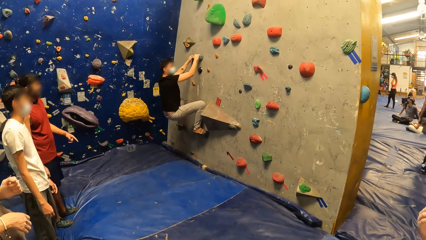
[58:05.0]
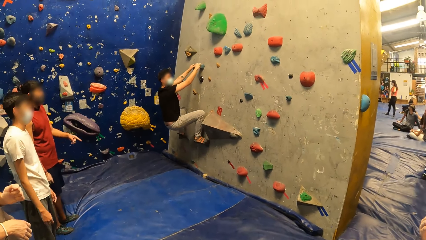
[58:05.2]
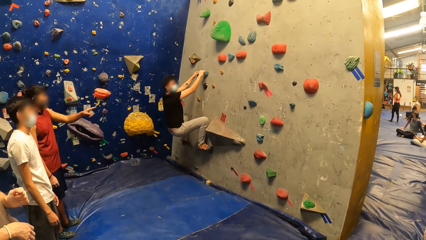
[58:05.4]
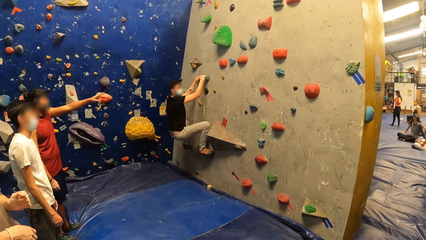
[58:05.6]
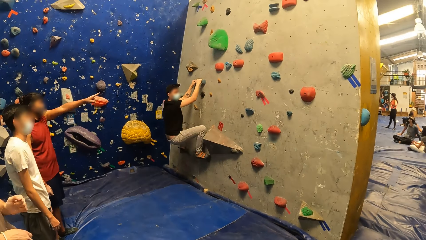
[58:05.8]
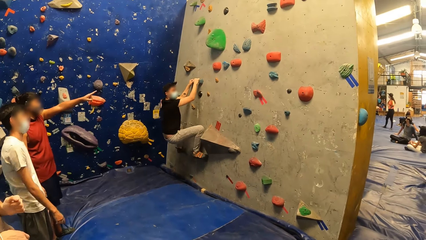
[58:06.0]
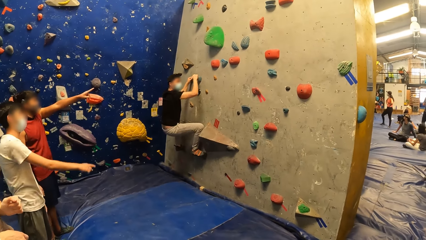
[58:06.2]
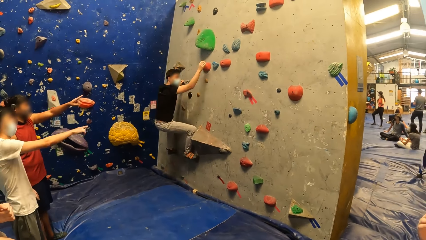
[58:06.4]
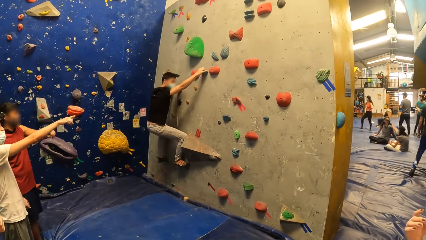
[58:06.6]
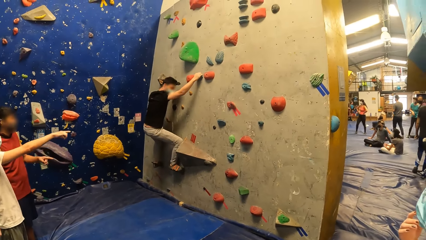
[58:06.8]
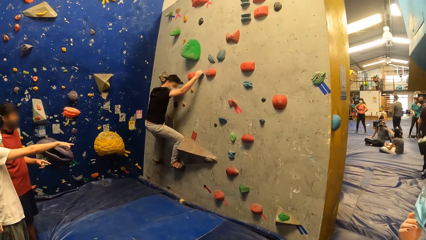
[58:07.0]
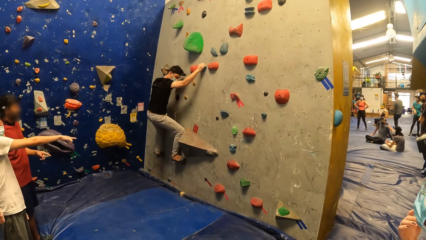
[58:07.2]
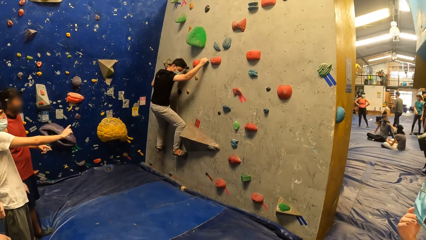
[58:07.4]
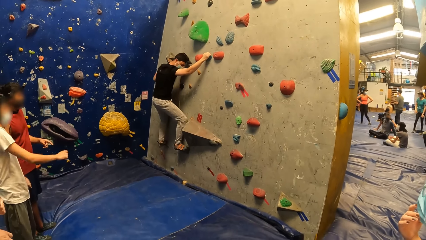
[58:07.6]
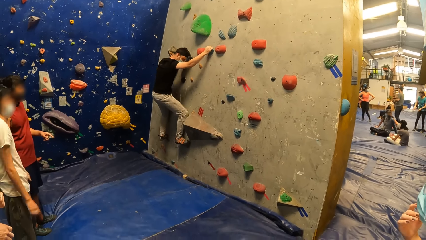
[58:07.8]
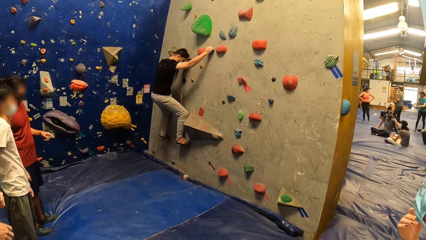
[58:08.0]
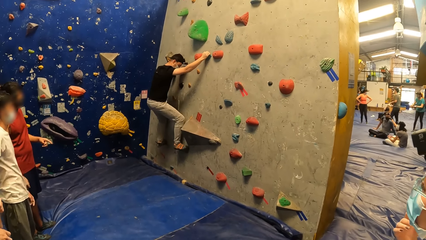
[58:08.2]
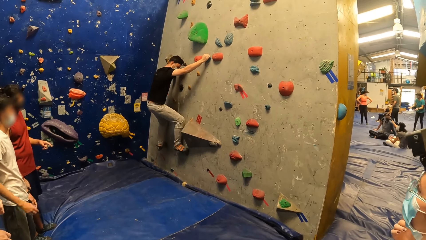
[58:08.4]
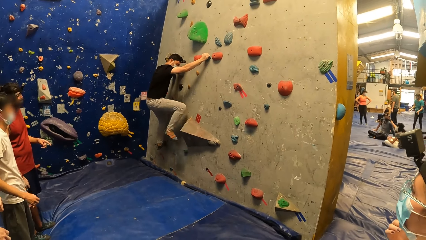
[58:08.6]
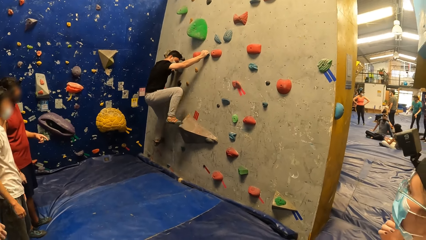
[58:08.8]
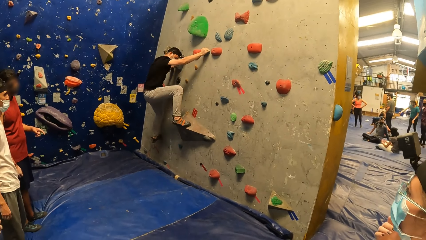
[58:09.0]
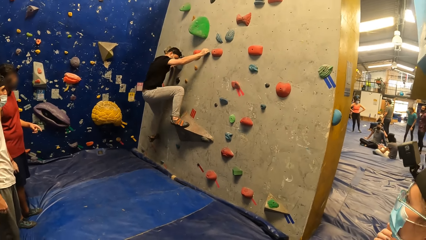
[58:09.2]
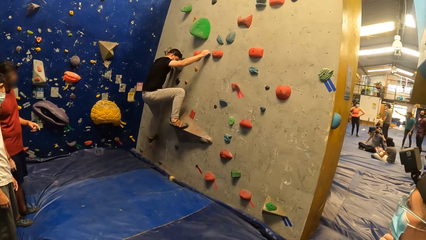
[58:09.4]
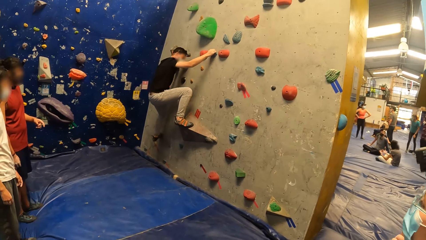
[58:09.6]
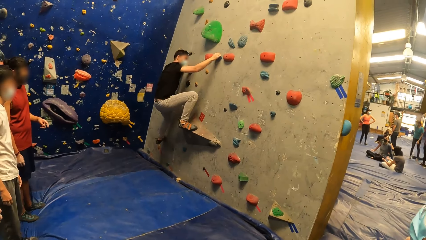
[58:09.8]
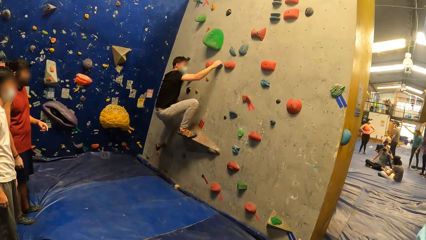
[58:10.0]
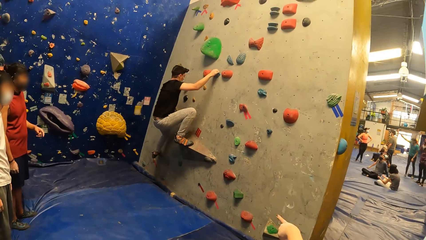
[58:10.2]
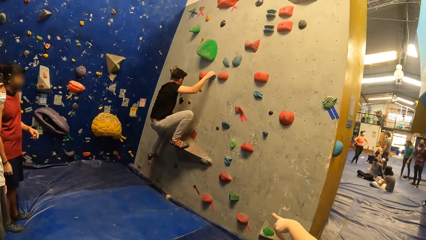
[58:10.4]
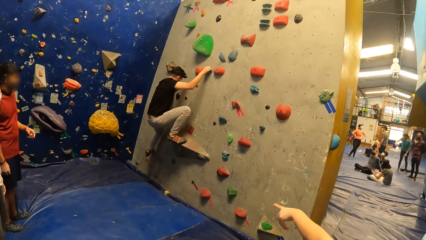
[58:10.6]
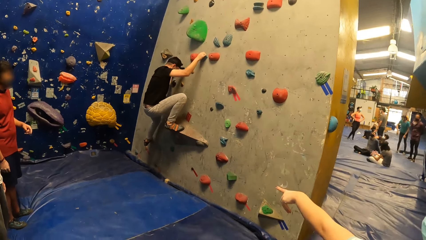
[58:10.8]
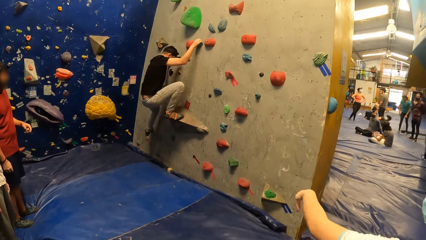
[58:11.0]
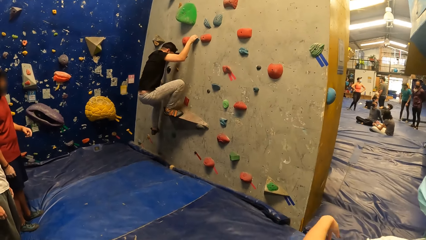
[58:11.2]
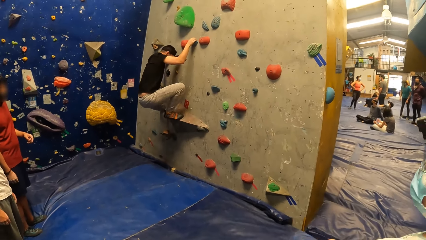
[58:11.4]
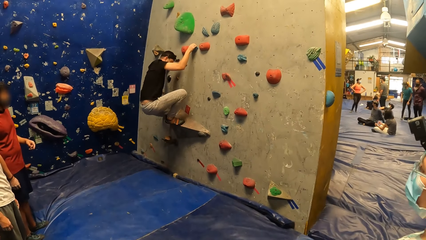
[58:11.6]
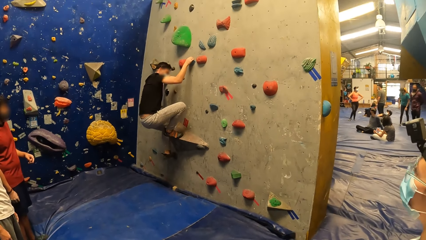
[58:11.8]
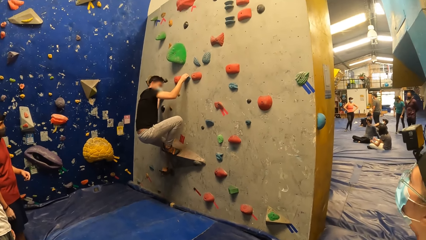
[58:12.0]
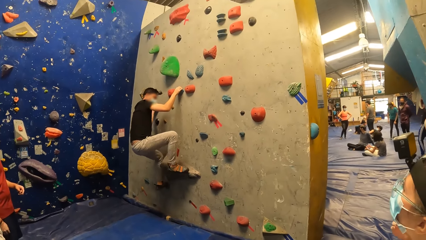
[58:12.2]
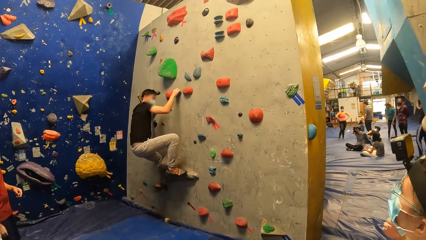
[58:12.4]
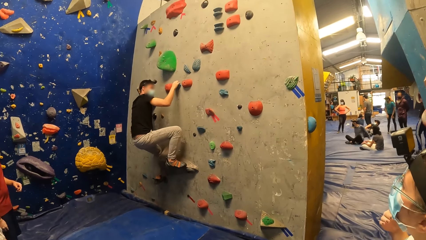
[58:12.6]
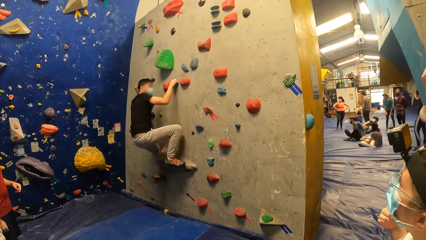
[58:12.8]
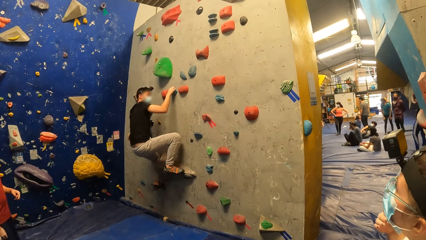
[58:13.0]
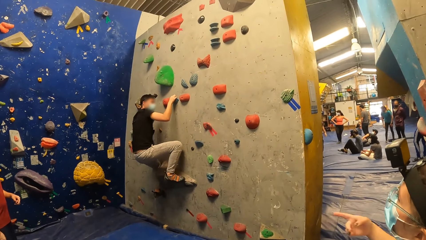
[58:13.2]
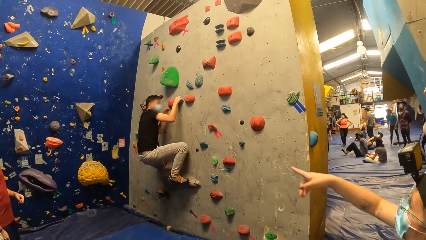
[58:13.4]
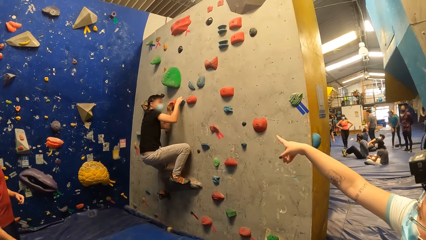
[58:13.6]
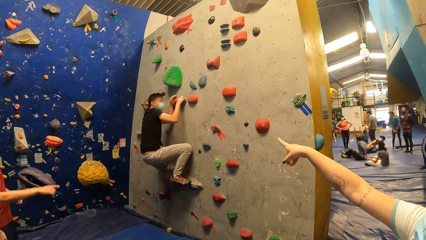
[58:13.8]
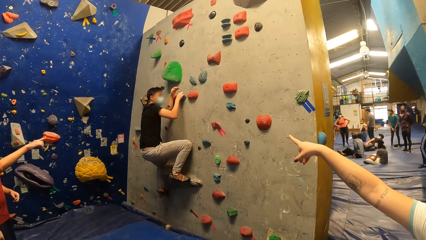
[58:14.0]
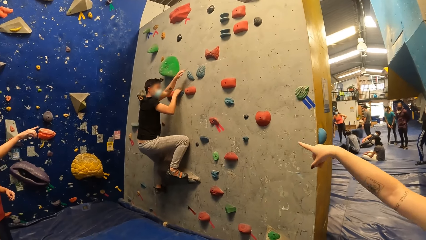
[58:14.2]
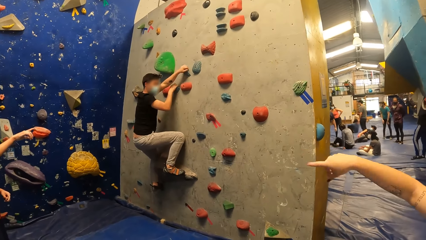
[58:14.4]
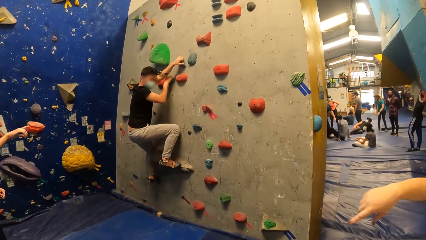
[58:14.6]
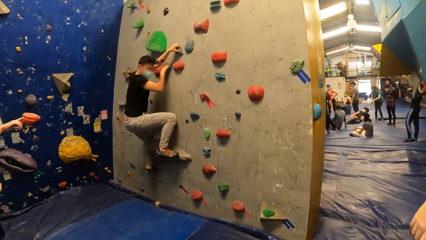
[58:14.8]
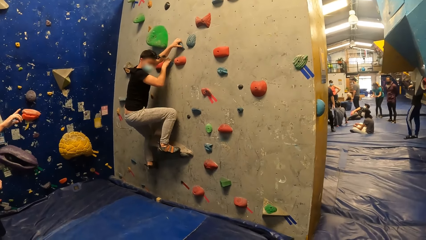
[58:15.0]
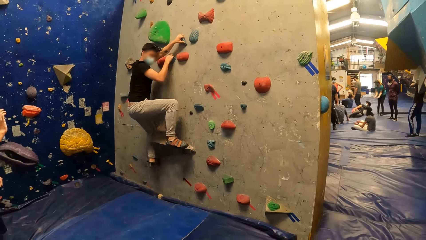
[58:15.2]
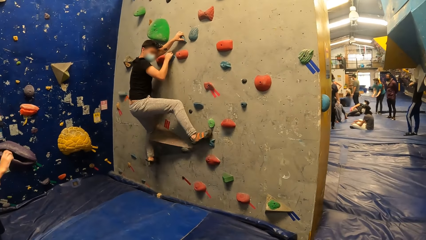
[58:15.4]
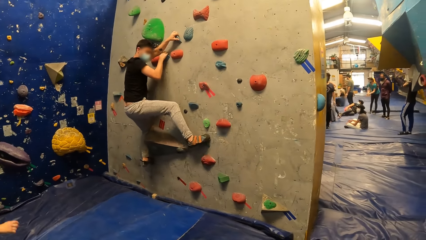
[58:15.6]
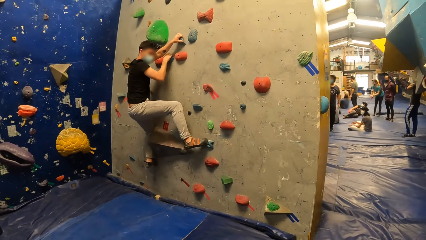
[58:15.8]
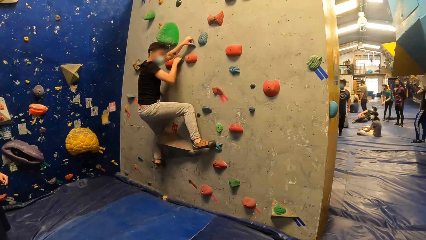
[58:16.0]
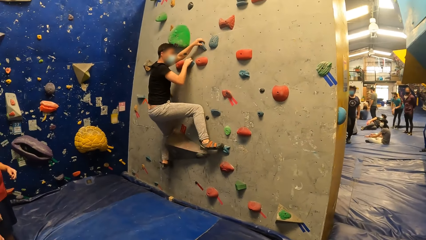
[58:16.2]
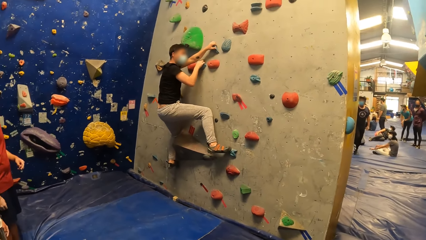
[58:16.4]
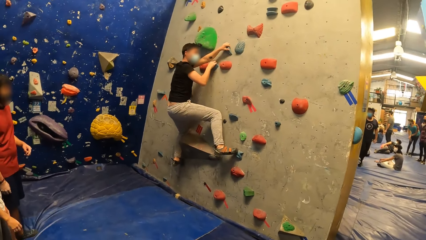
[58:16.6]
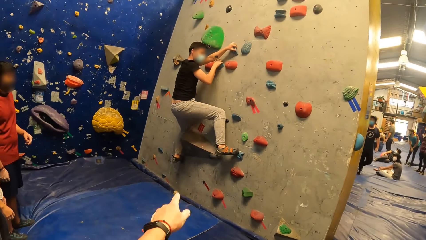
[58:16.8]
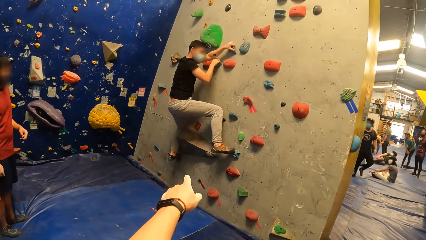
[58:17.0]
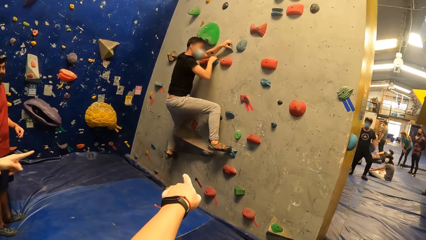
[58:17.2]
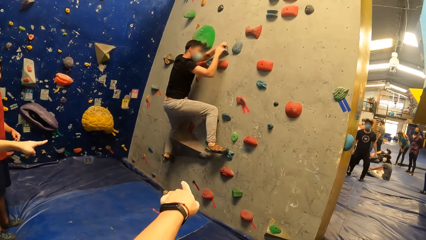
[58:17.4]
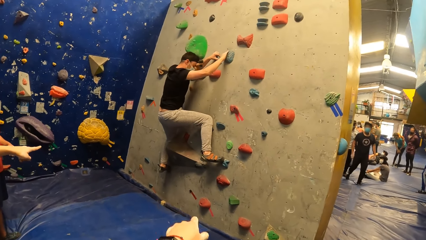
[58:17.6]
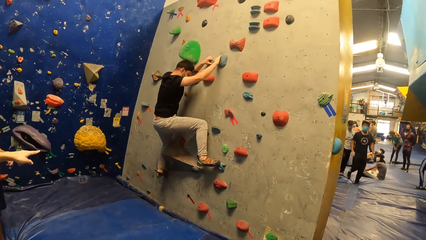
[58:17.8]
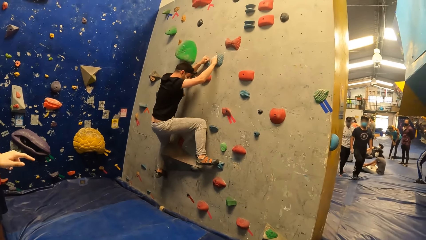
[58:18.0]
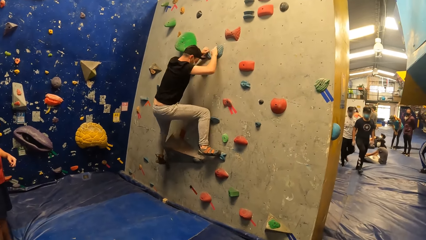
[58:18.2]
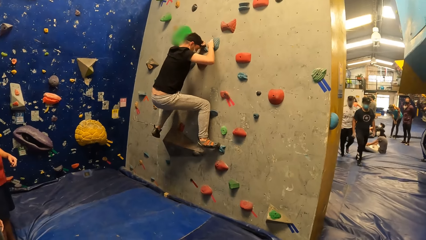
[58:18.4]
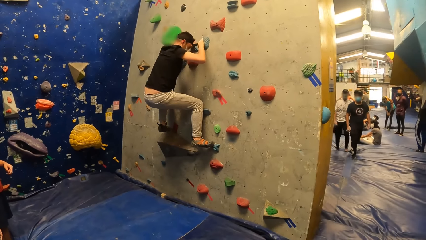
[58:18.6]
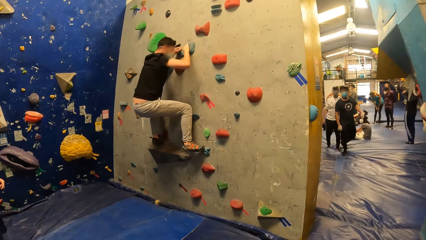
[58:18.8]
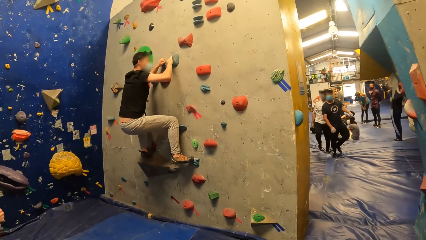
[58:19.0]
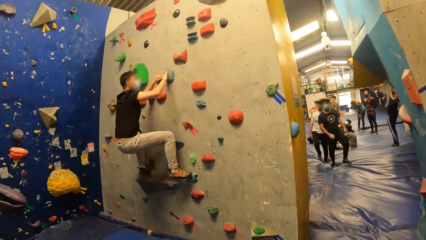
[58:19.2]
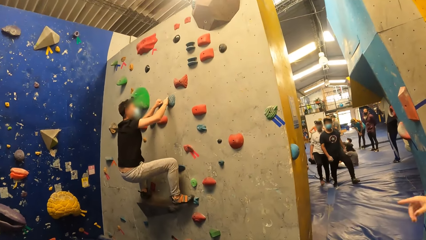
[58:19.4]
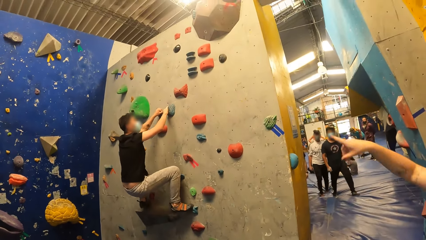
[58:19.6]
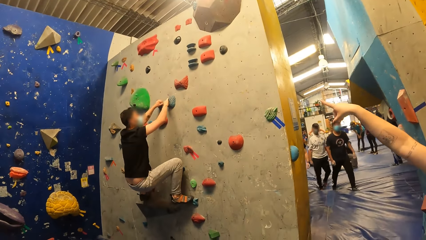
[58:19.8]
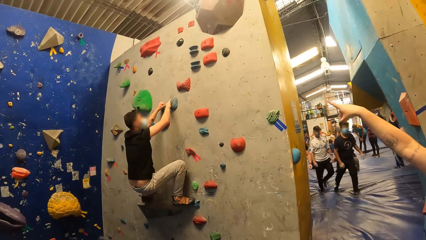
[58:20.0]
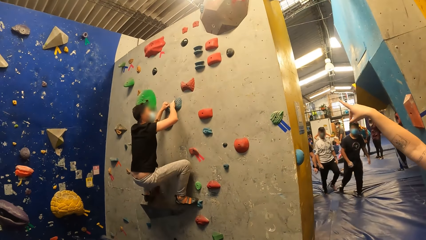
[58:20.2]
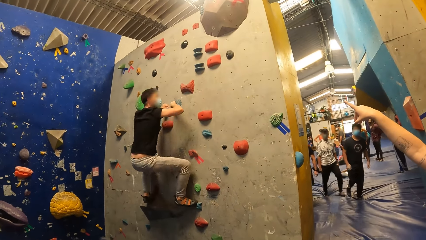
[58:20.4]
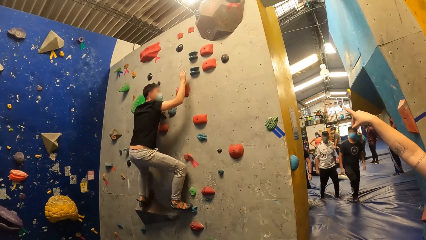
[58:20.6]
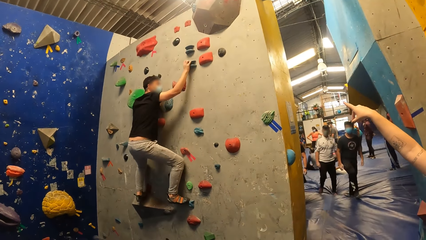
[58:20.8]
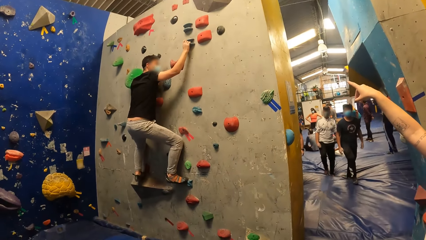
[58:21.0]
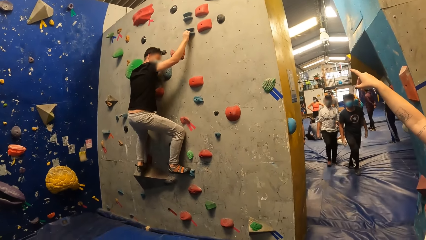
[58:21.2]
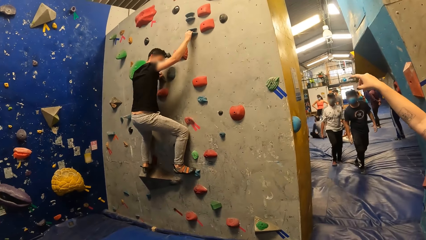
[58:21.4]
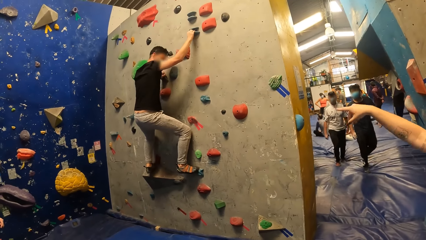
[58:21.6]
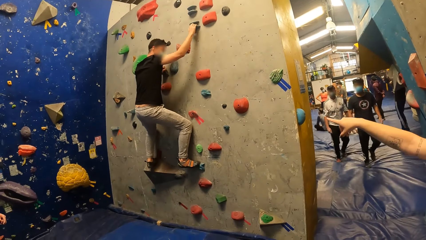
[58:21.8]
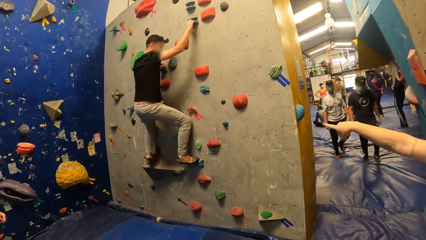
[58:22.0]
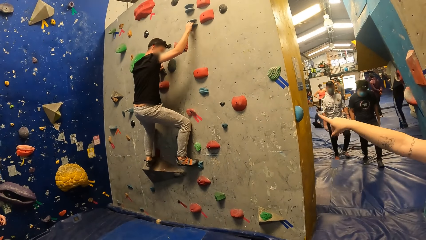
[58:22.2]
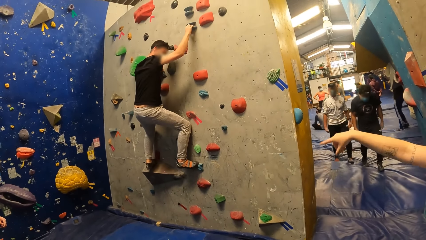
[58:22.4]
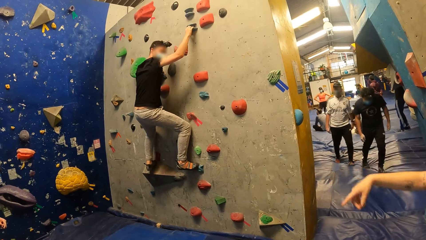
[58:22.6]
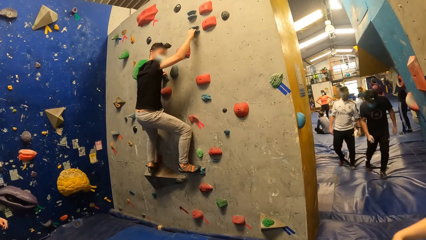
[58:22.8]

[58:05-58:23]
A man climbs the rock climbing wall. Another man points towards the rock climbing wall. The first man climbs the rock climbing wall. A woman points towards the rock climbing wall. The first man climbs the rock climbing wall. The woman points towards the wall. The first man climbs the rock climbing wall. The camera wearer points at something. The first man climbs the rock climbing wall. The woman points towards the wall.
